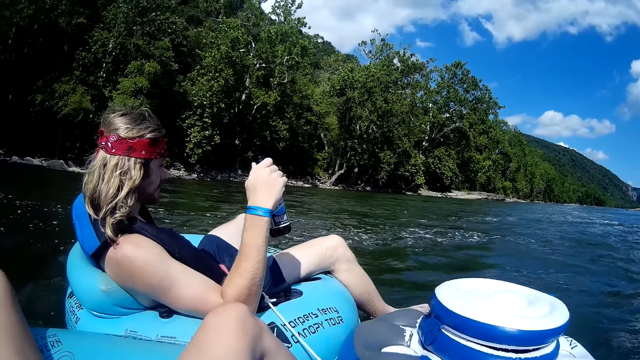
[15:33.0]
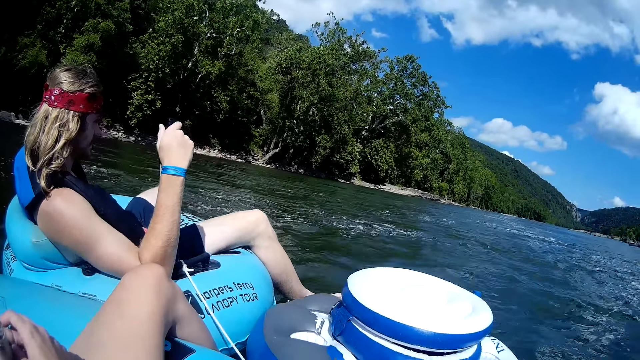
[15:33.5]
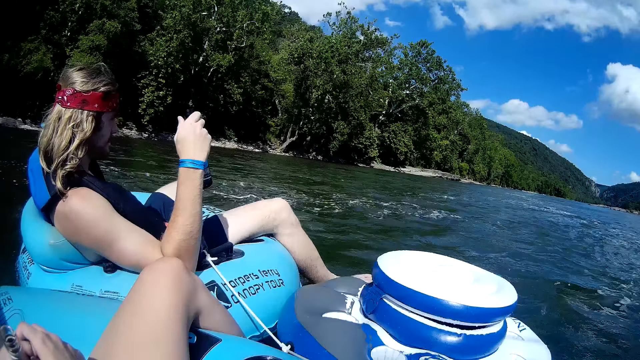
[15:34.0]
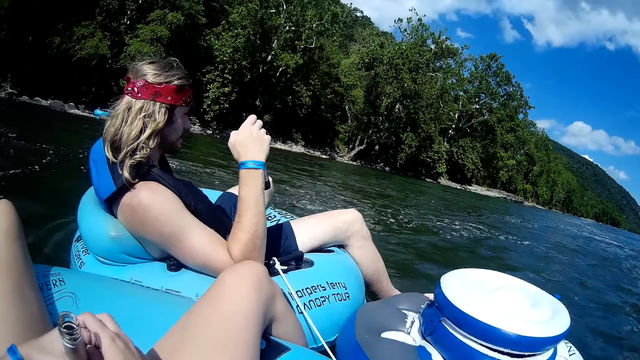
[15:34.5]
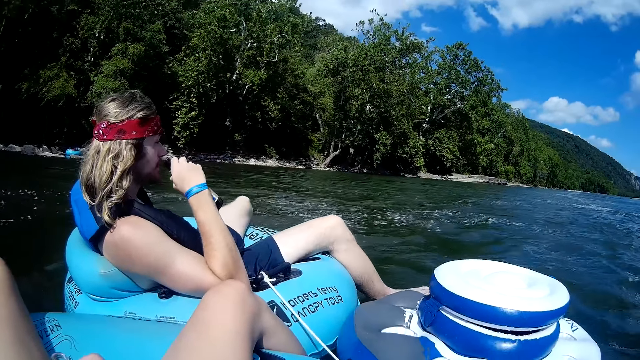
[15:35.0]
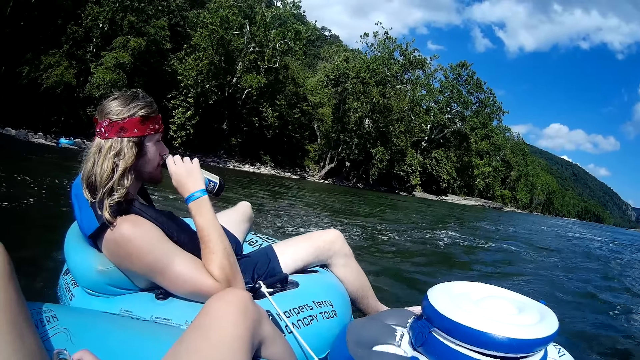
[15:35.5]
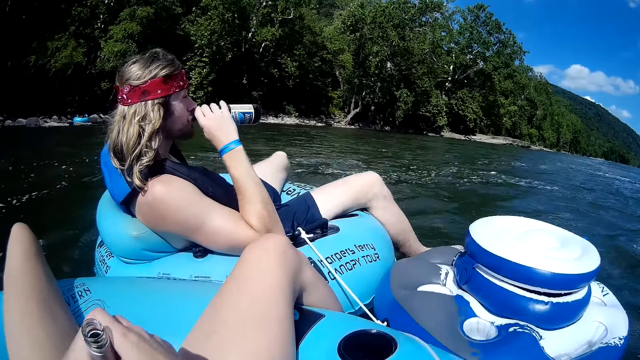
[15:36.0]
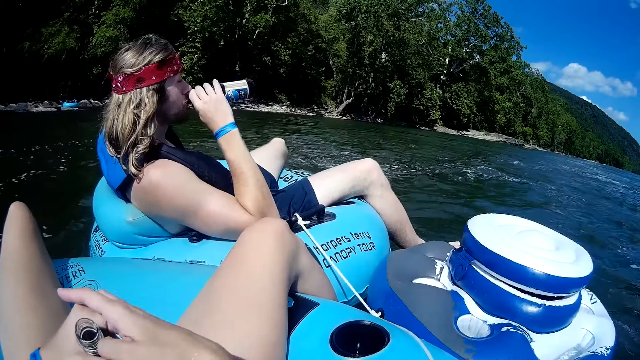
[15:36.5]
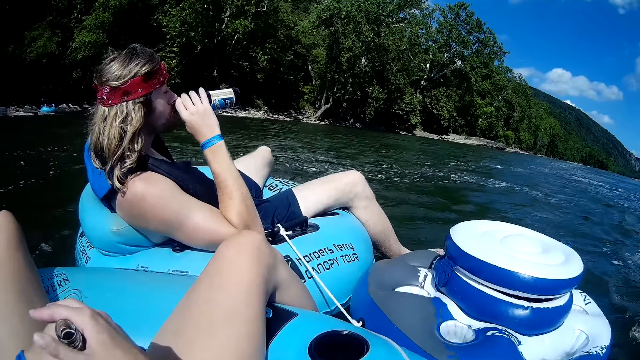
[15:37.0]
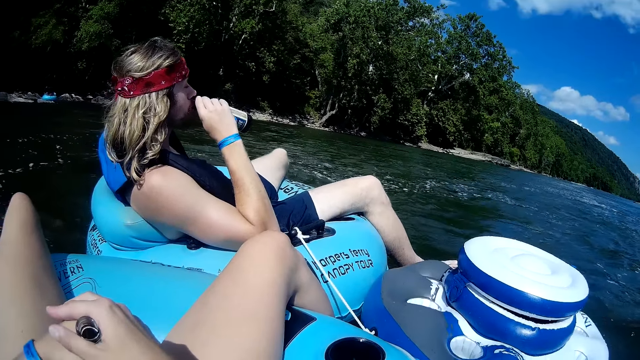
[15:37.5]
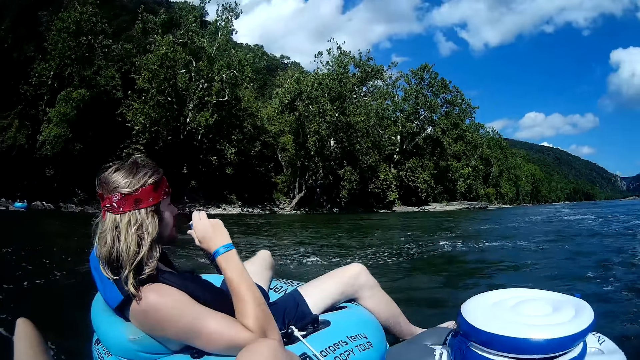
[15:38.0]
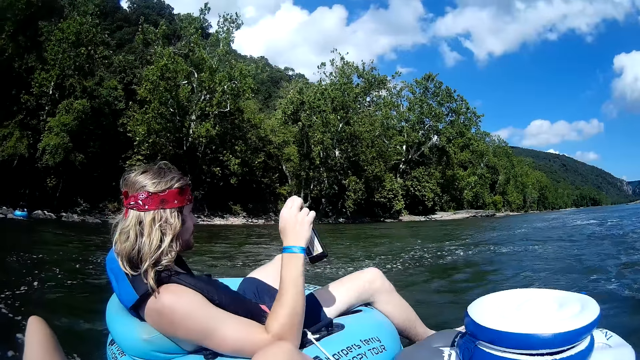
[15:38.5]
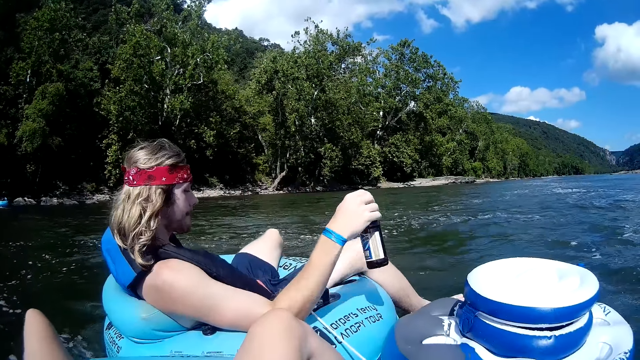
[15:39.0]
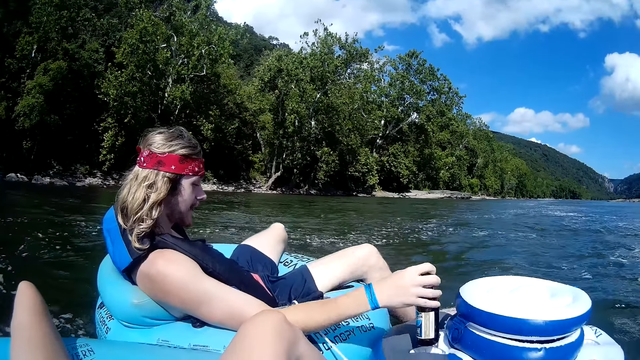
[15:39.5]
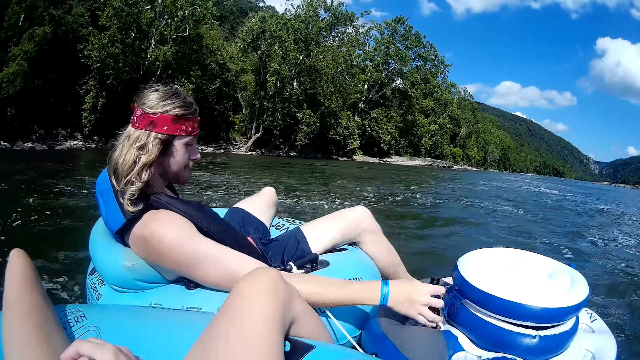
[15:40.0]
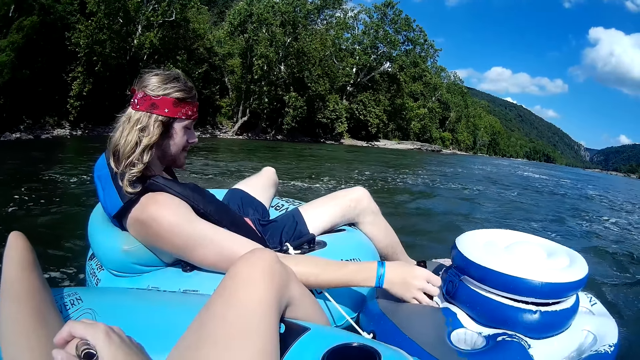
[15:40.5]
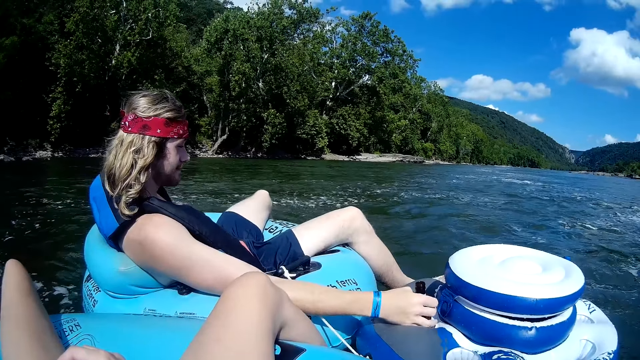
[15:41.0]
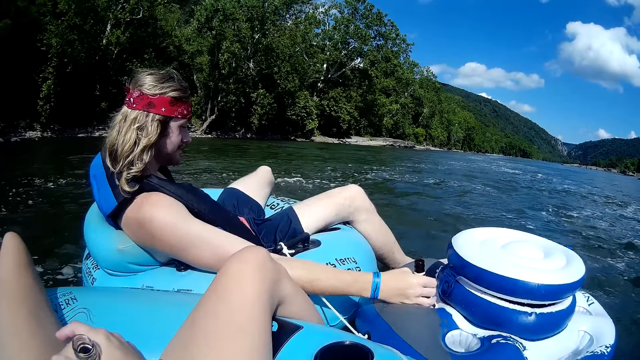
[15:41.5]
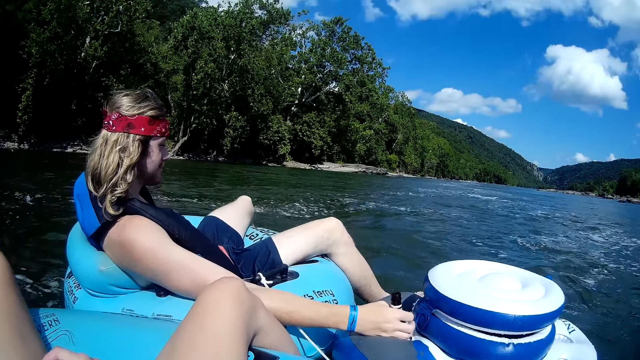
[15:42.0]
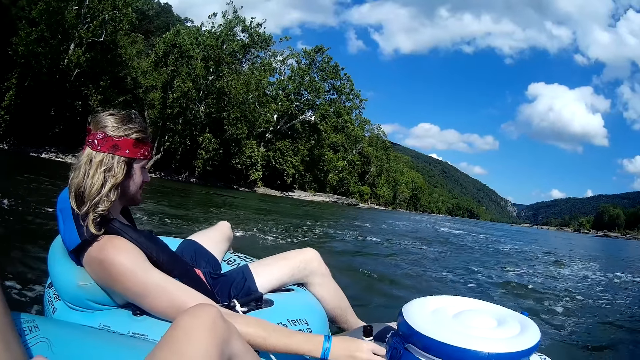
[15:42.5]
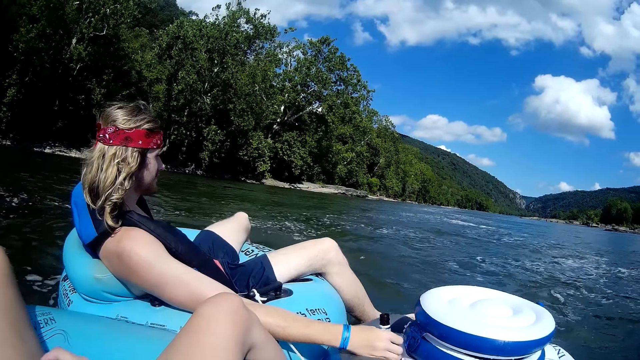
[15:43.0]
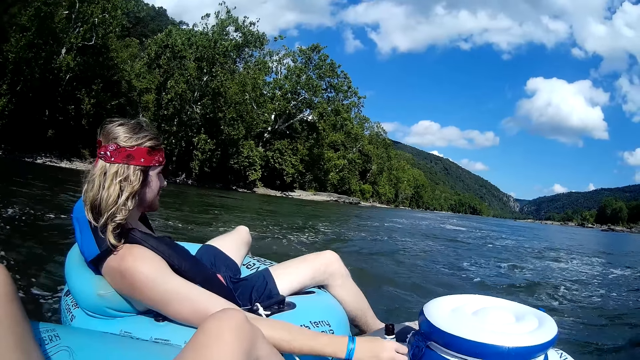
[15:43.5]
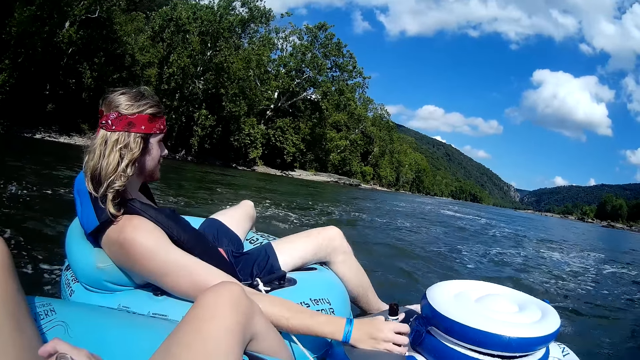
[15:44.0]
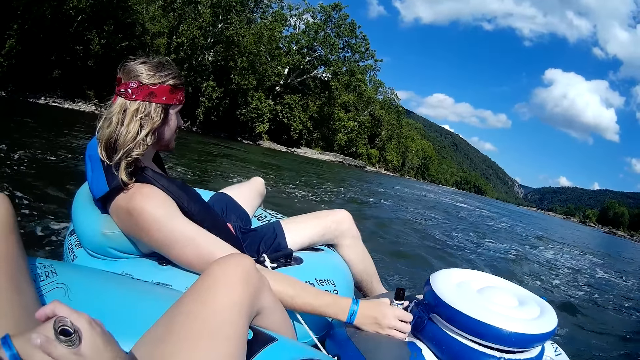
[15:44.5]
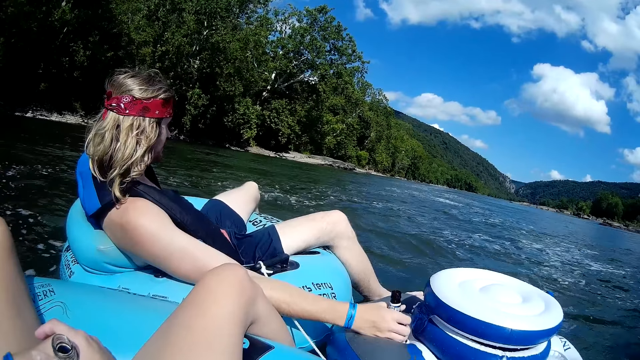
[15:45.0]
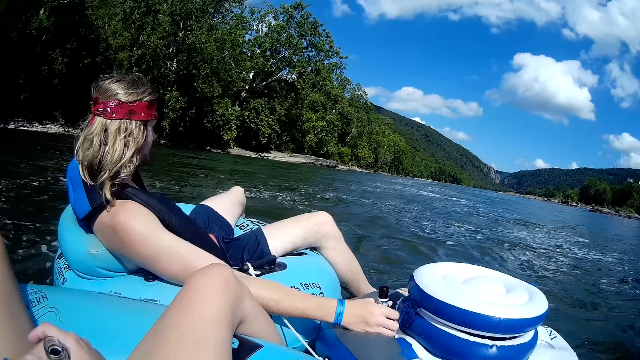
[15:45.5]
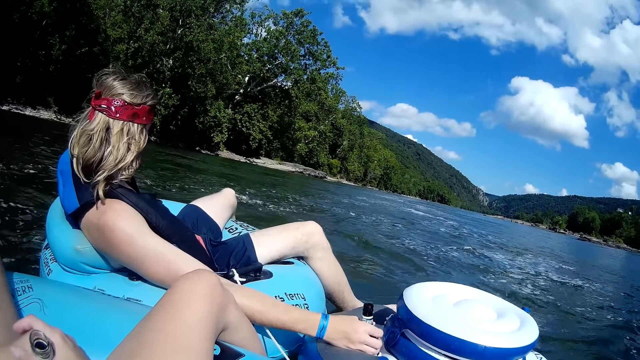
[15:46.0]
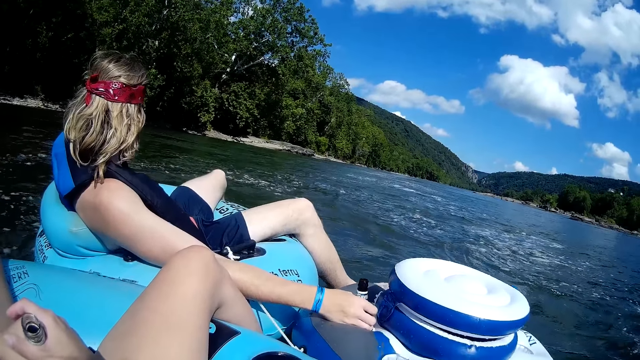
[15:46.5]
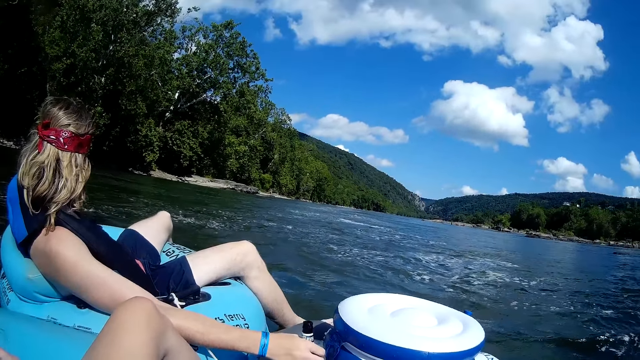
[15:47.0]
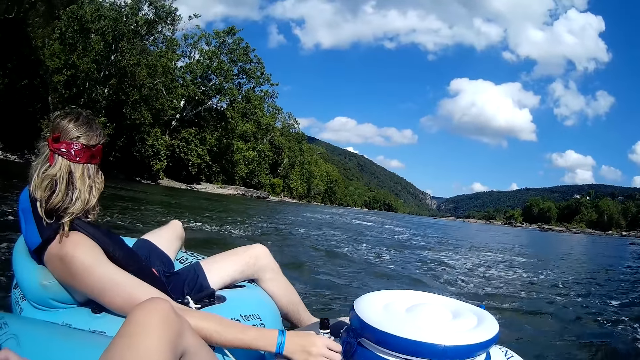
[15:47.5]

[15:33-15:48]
A man drinks. The man puts the beer bottle in the floater pack with his right hand and holds the beer in the floater pack with his right hand. The camera wearer holds the bottle.

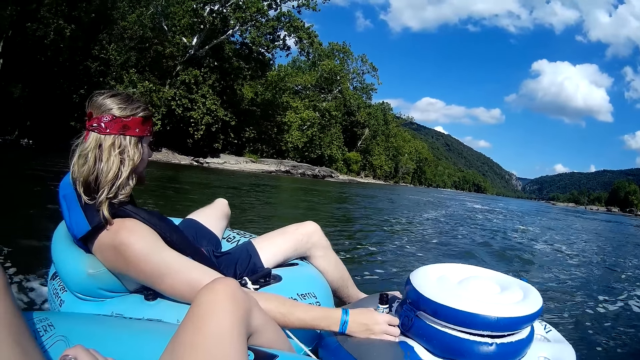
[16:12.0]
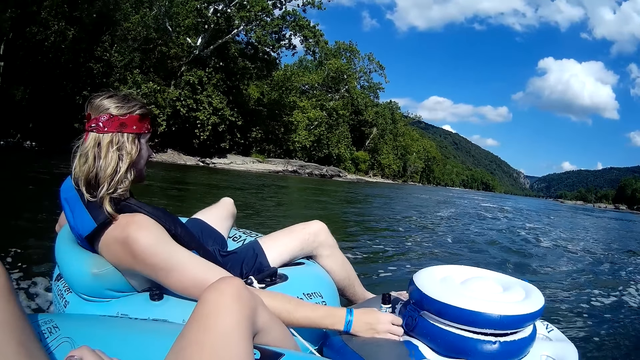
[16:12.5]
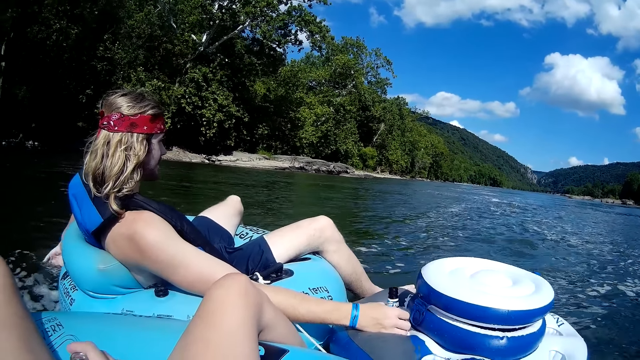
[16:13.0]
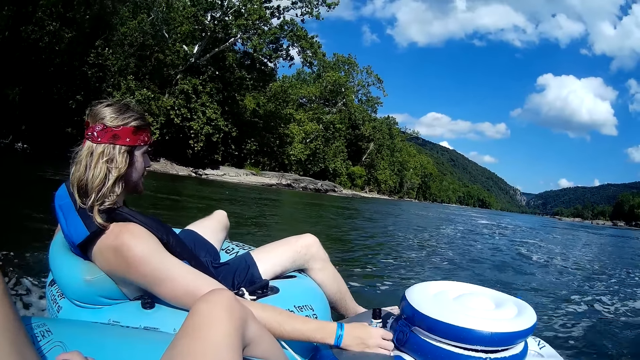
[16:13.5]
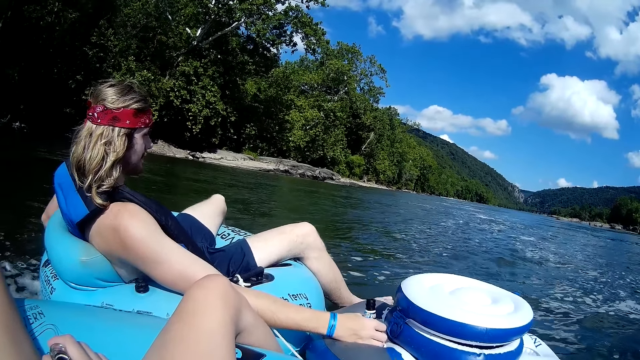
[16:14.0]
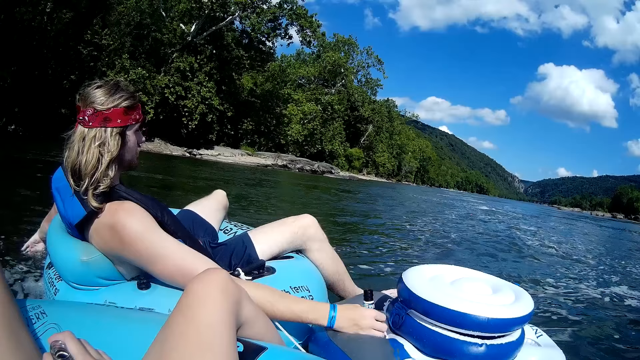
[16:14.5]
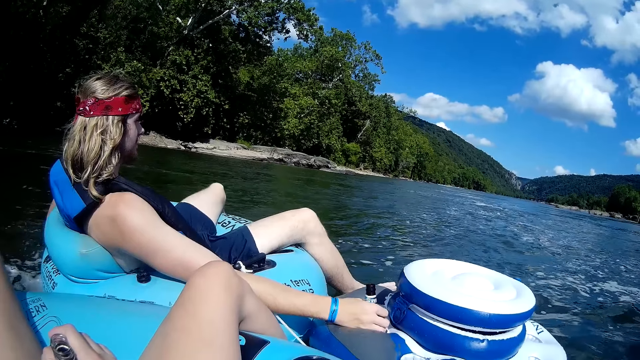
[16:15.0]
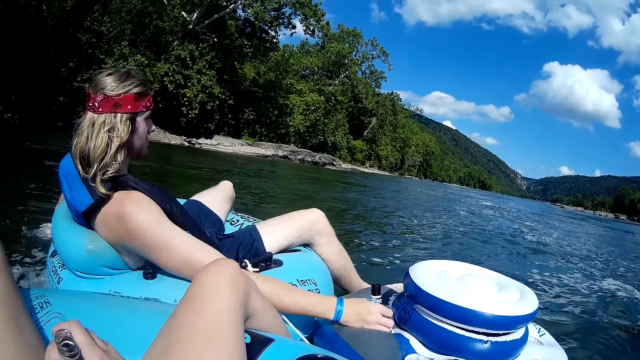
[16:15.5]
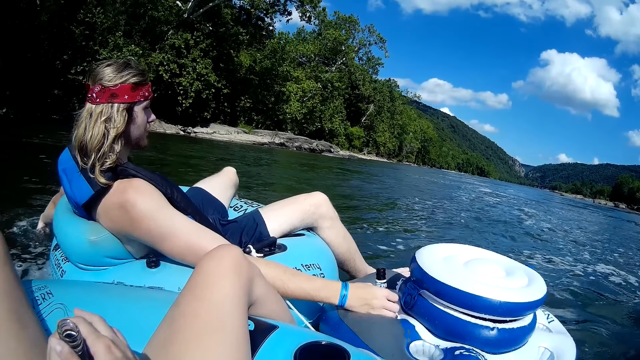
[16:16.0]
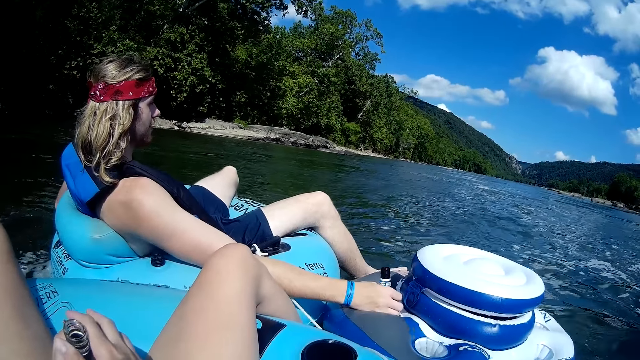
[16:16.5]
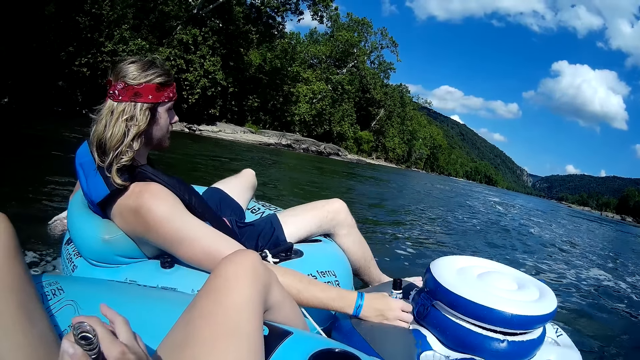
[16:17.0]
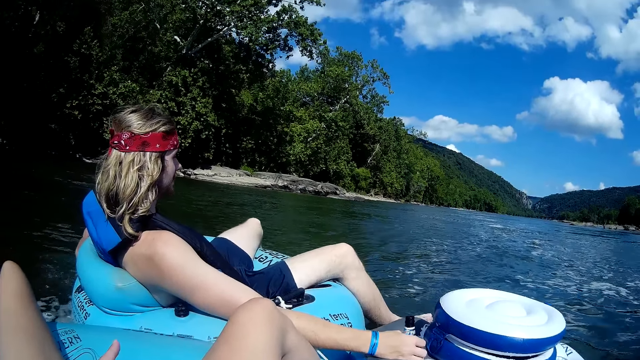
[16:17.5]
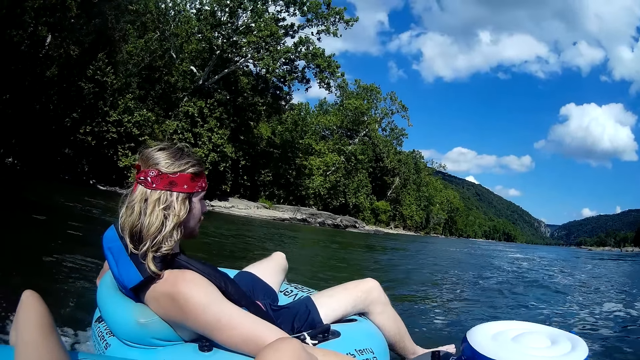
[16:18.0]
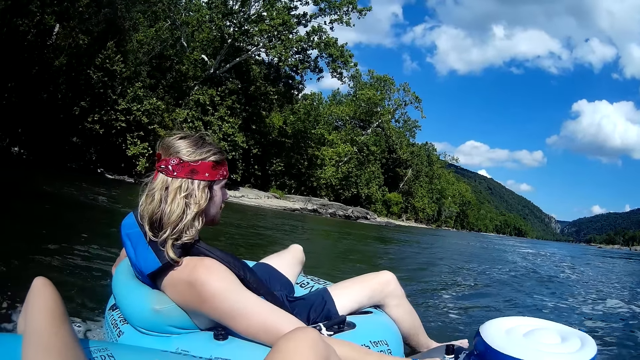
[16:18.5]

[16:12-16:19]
The man puts his left hand on the river.
